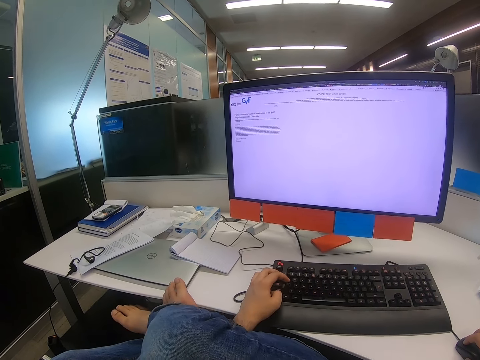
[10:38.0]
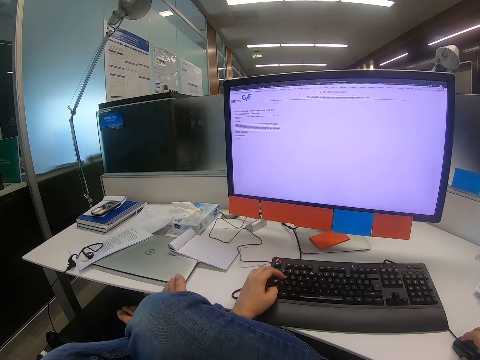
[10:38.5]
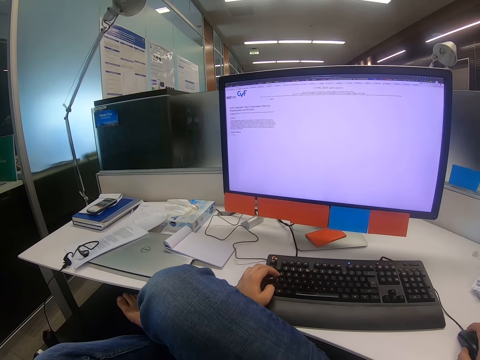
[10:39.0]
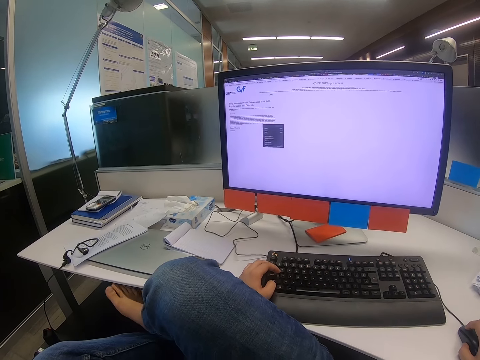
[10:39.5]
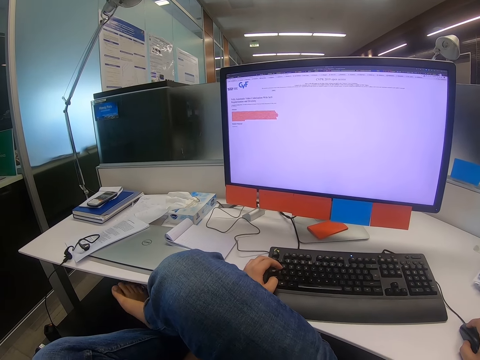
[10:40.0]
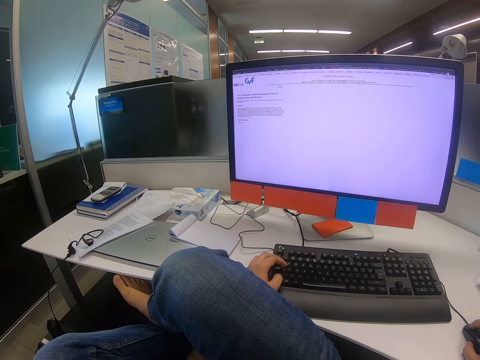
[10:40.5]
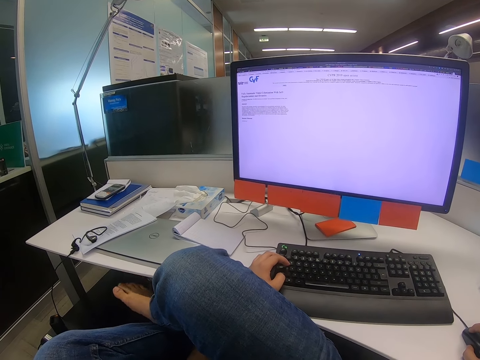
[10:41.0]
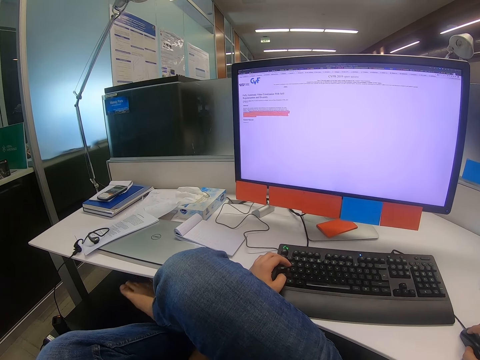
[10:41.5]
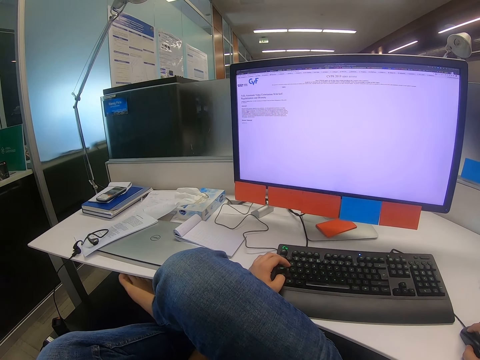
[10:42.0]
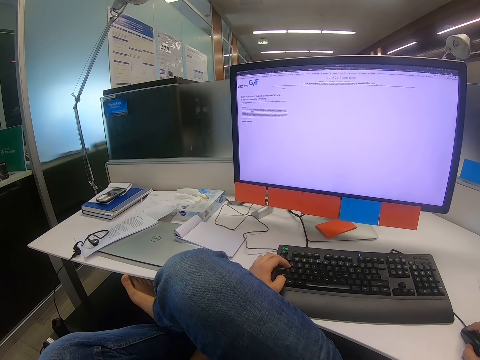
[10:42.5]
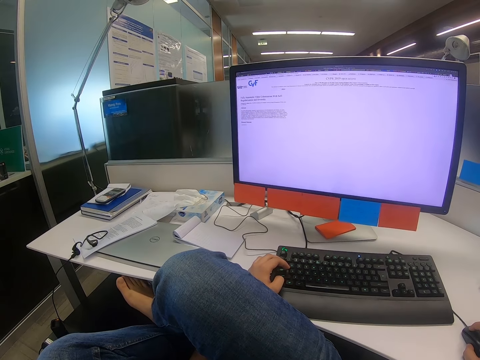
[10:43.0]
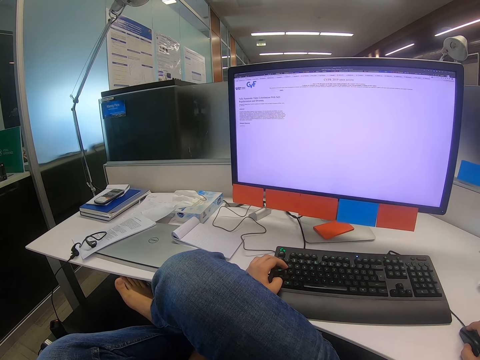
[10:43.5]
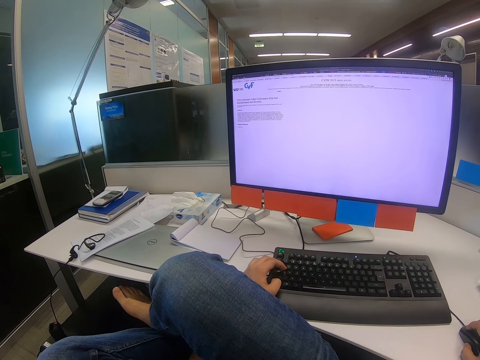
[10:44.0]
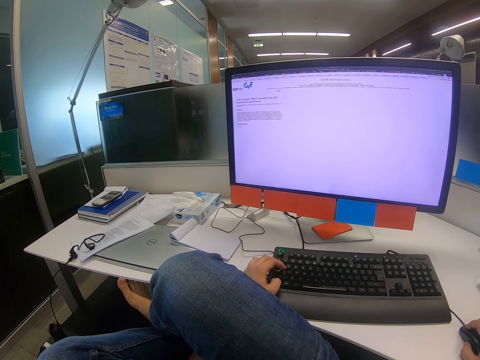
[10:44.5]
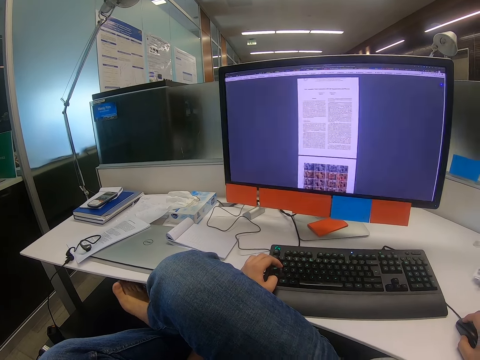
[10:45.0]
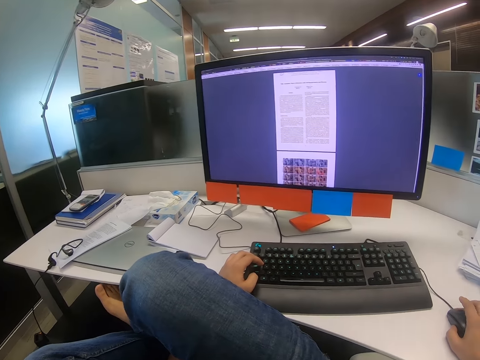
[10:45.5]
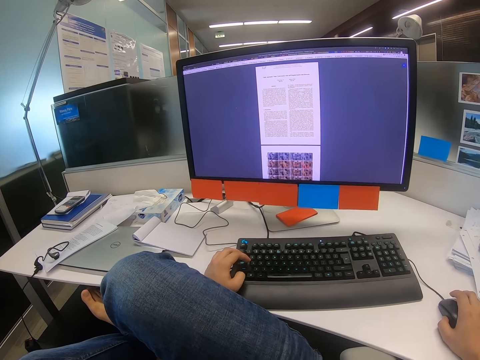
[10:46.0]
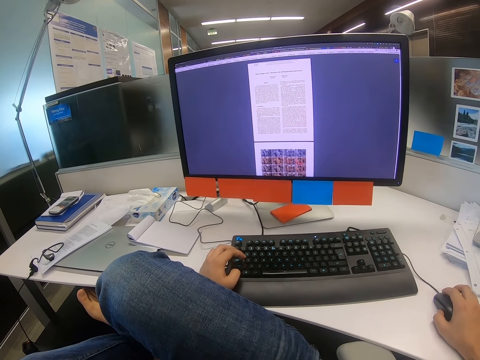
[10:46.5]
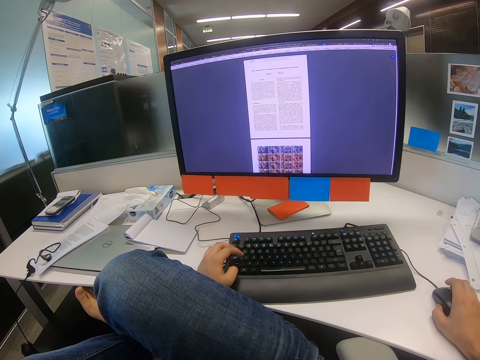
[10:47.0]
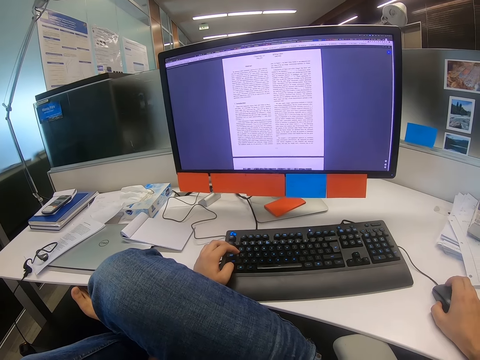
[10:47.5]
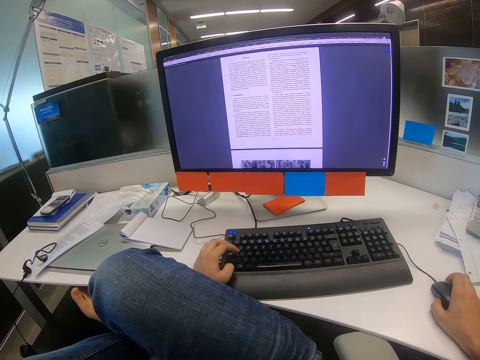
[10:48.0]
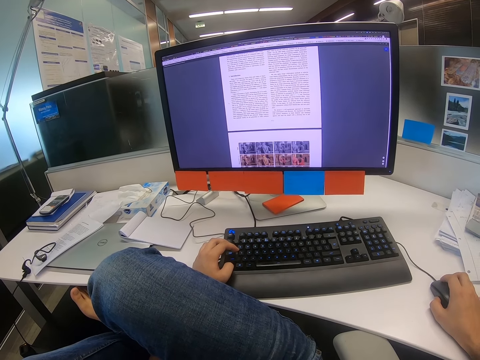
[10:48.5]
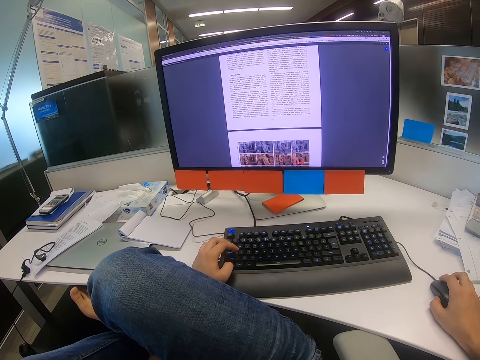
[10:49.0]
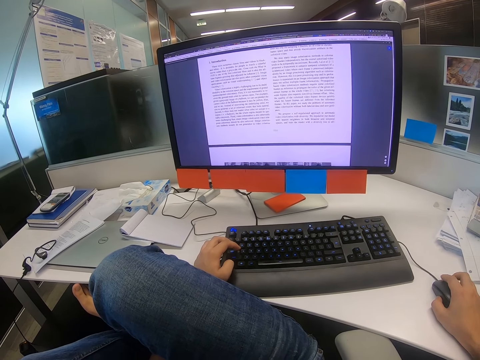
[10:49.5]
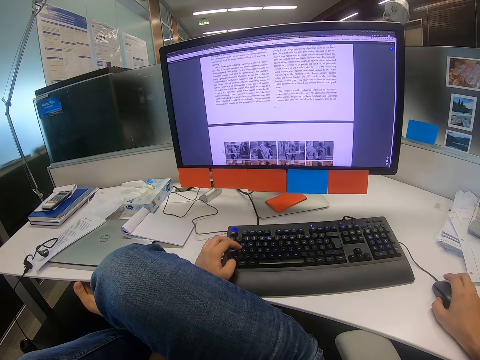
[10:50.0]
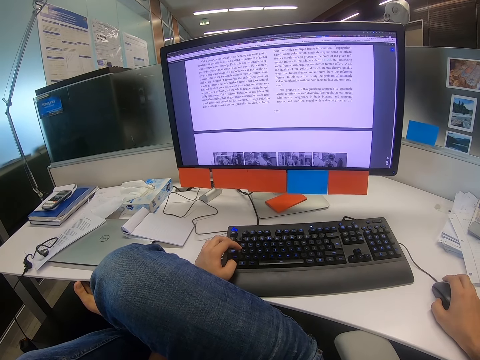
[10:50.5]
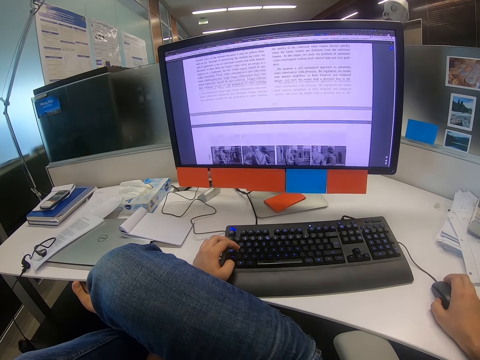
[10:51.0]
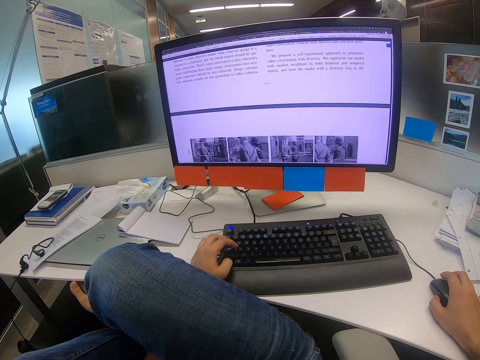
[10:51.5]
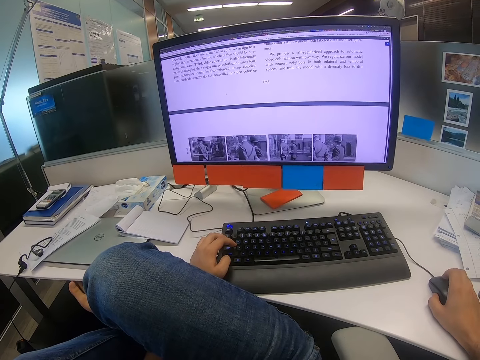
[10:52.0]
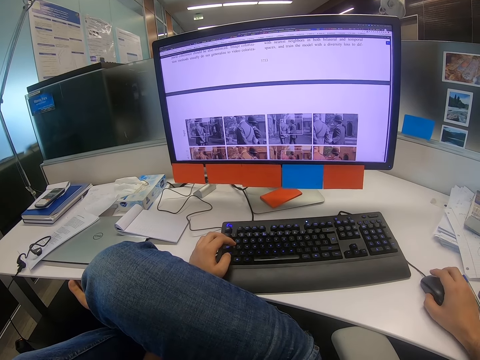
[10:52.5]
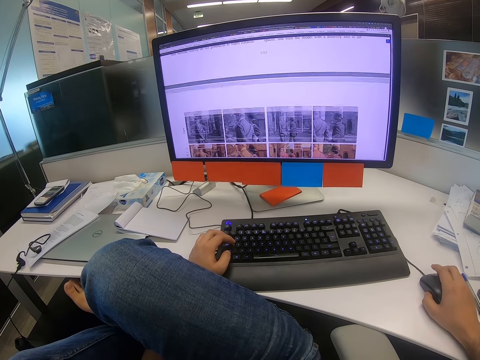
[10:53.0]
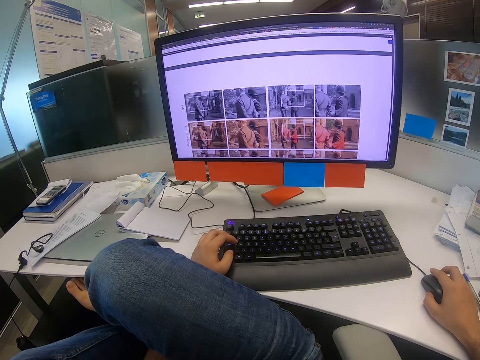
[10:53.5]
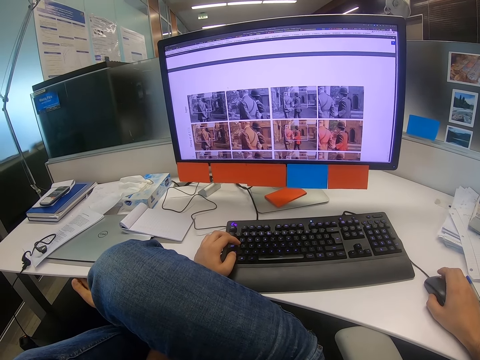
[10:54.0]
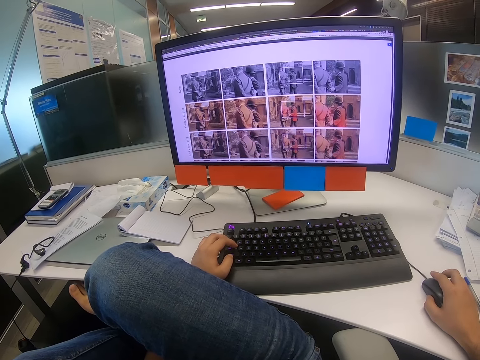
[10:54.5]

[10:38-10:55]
The camera wearer moves his left leg. He hits the right leg under the table. He operates the computer. He moves the mouse with the right hand. He scrolls on the mouse with the right hand.

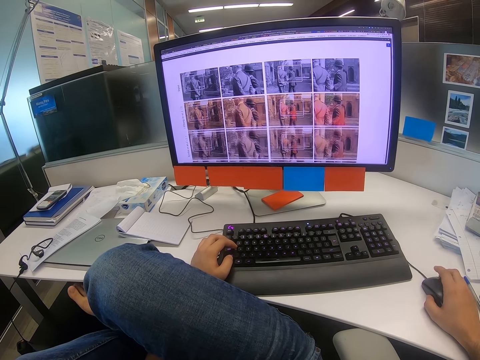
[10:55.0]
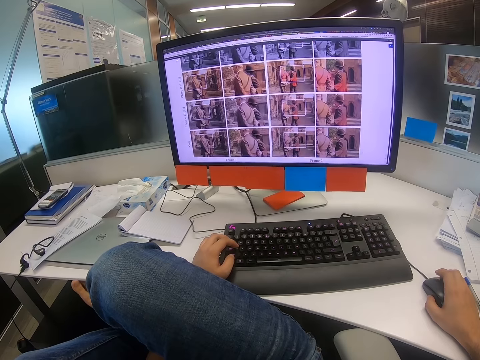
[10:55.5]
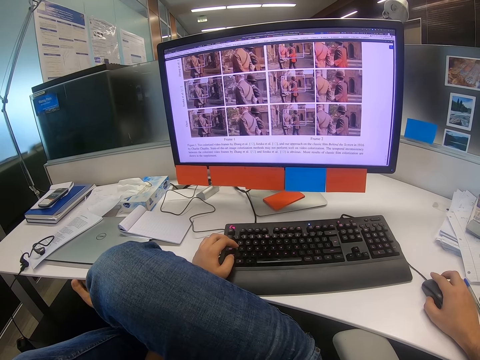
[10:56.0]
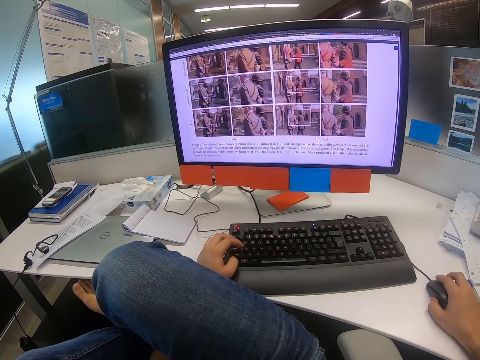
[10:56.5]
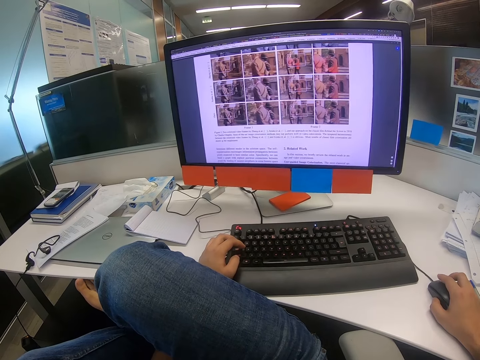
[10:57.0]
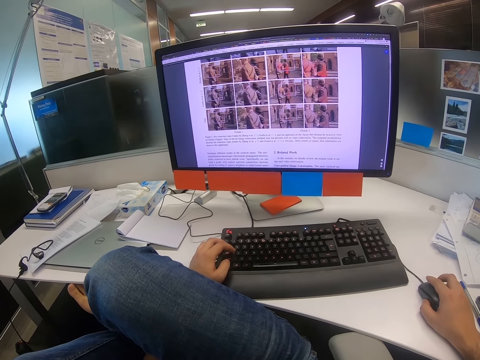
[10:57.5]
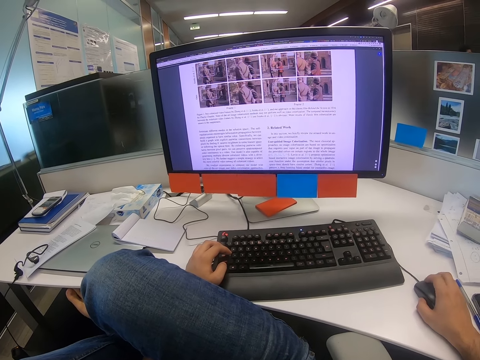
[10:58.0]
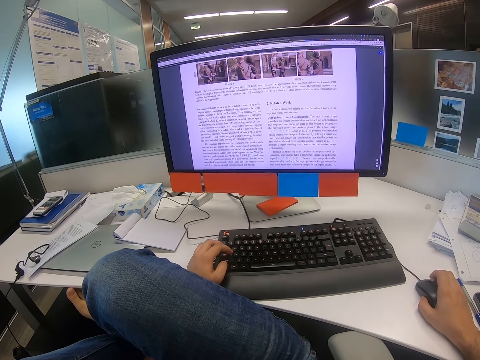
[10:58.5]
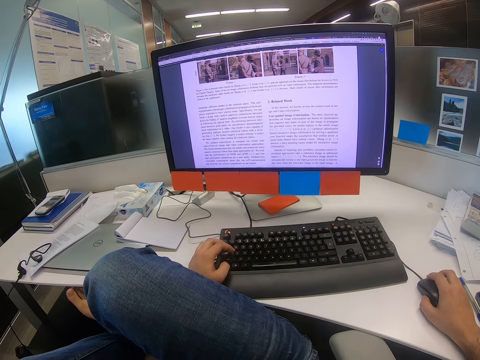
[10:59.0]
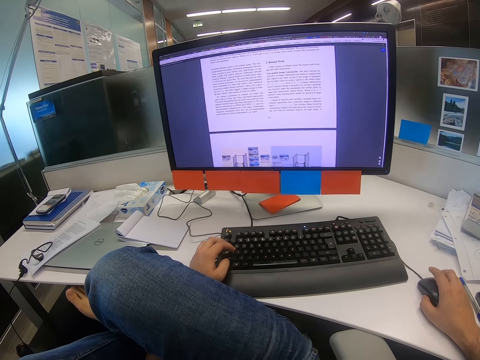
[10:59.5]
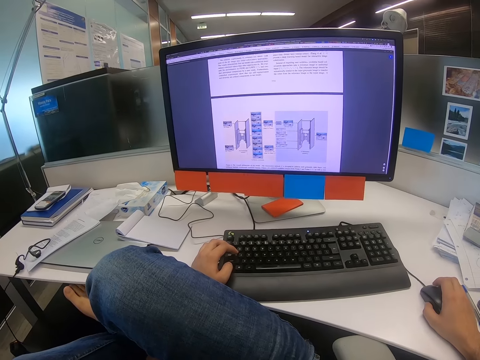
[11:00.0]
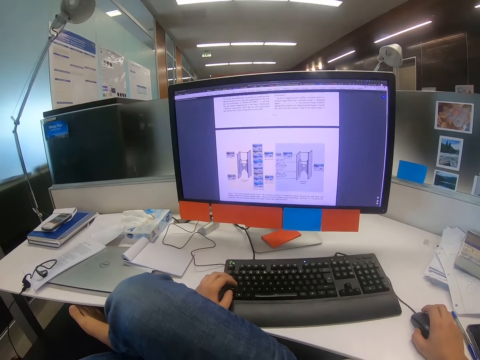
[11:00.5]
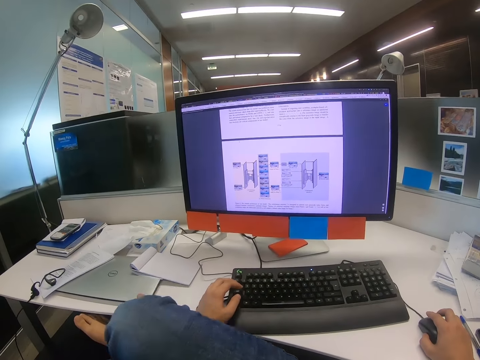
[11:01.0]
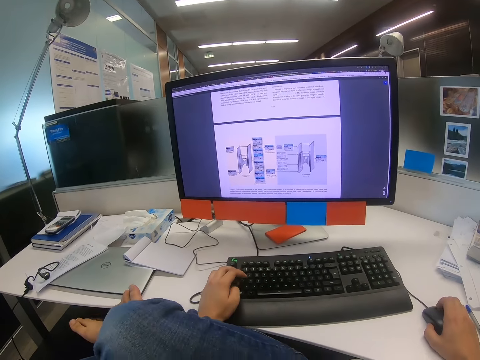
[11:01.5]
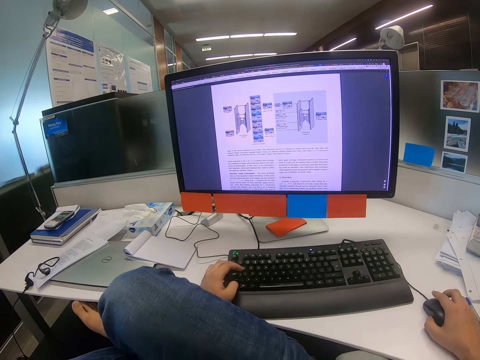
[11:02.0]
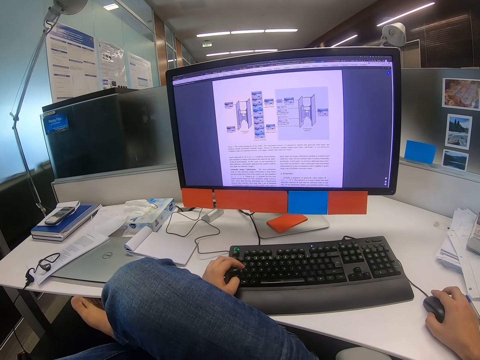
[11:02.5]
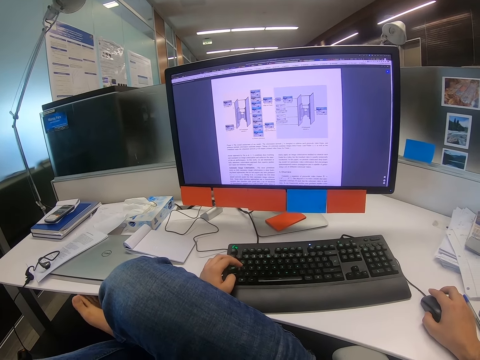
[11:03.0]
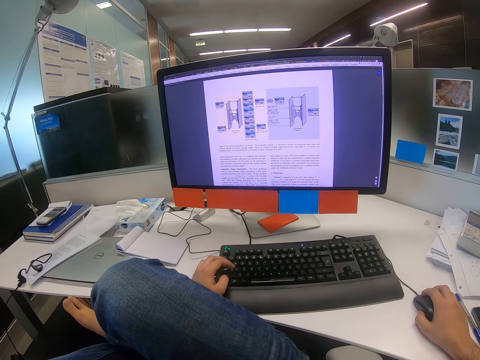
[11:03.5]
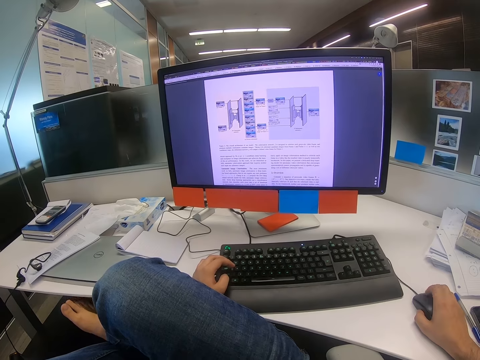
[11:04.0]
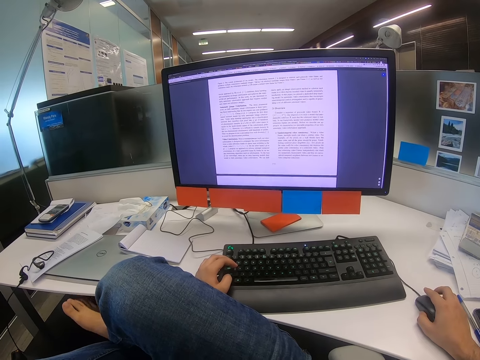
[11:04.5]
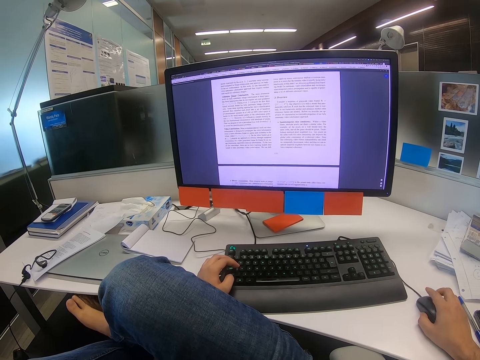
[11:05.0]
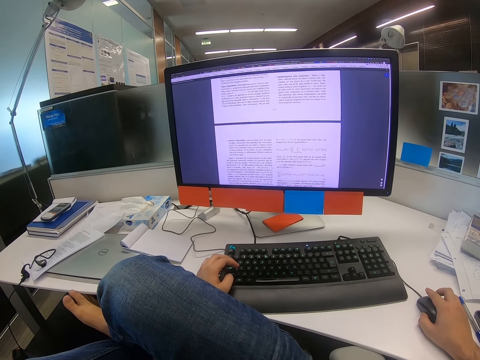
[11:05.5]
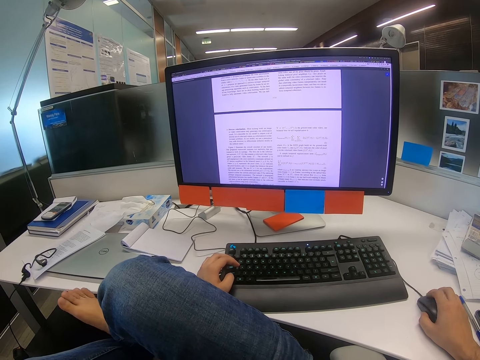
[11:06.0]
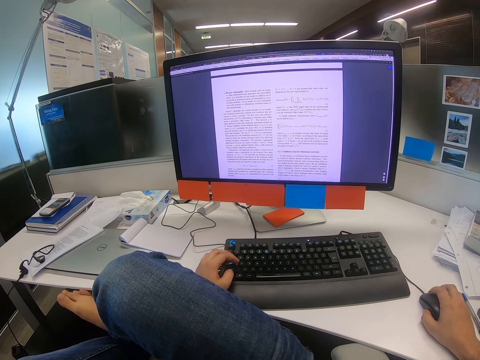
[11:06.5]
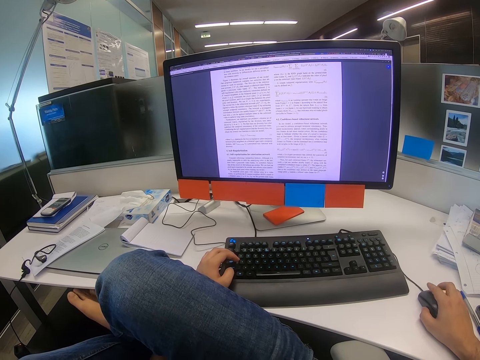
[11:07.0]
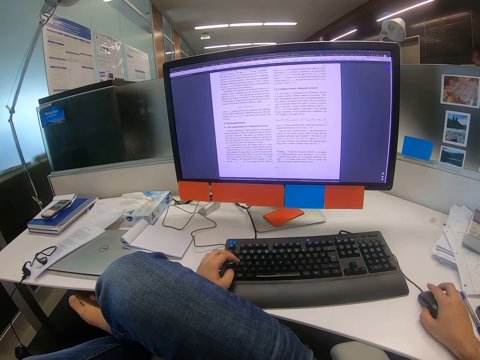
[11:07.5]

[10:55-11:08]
The camera wearer shakes his right leg. He scrolls on the mouse with the right hand.
